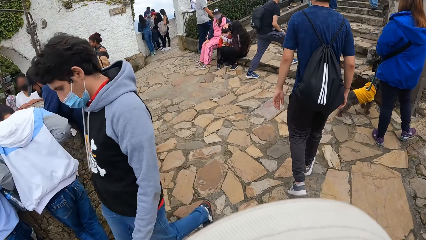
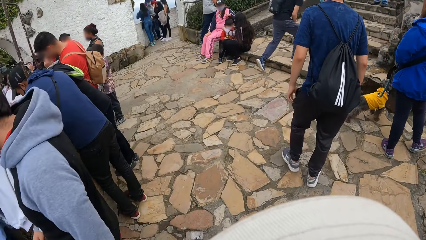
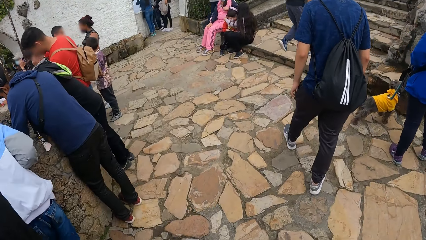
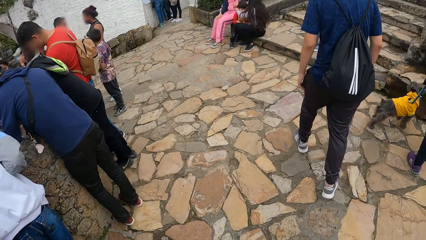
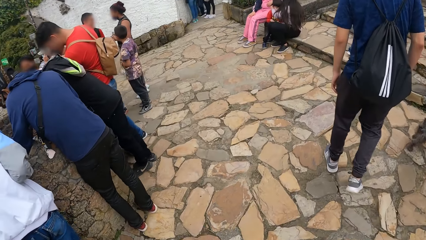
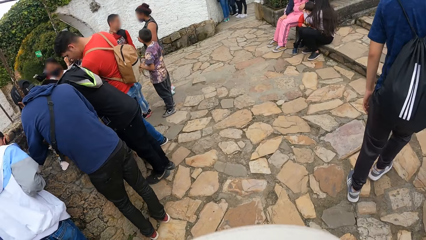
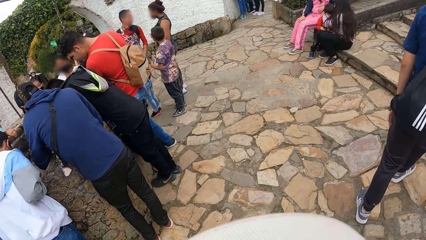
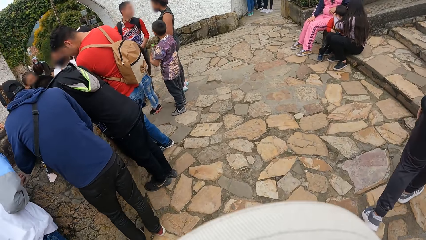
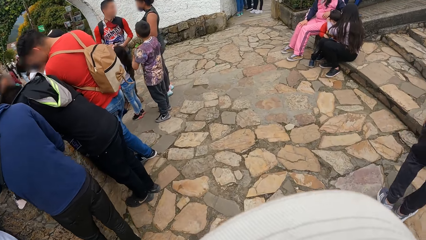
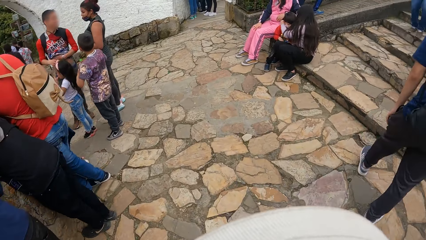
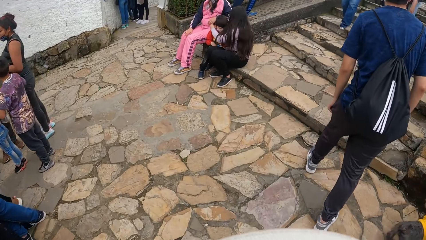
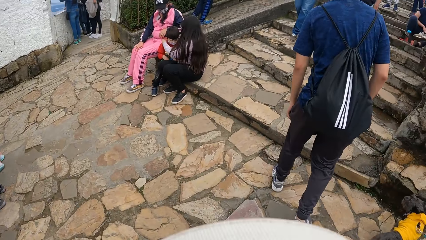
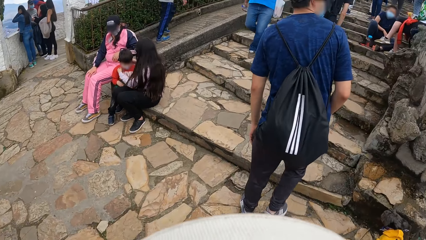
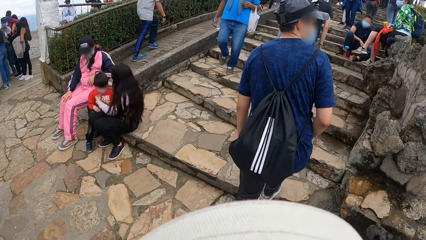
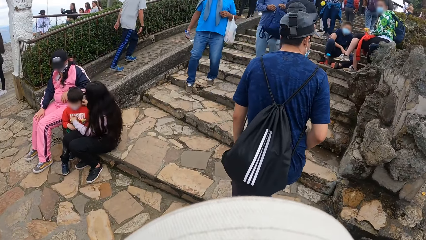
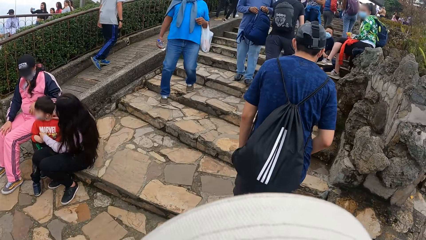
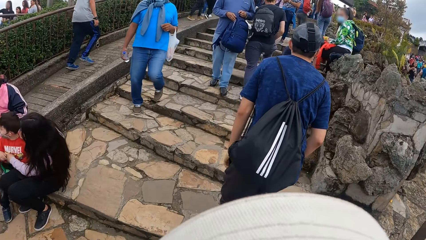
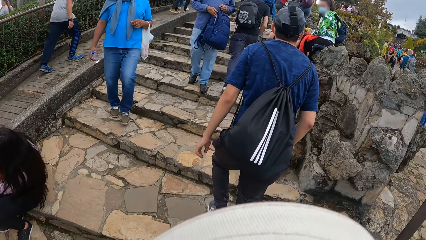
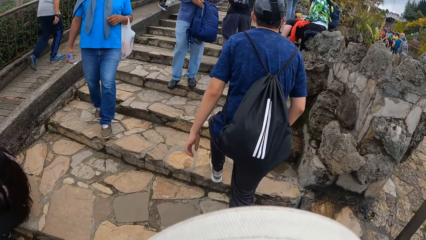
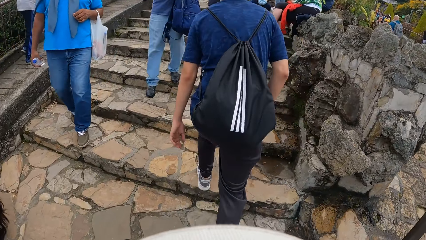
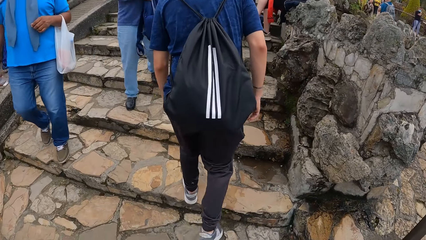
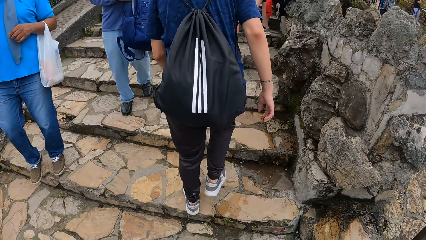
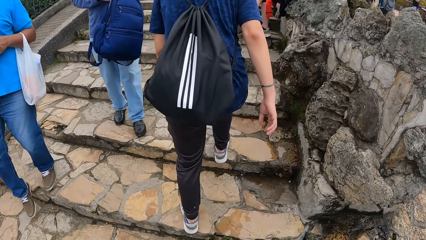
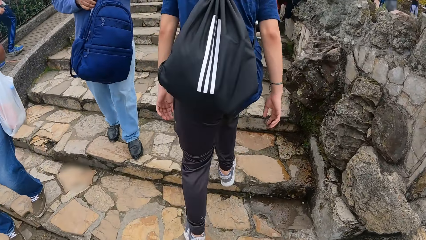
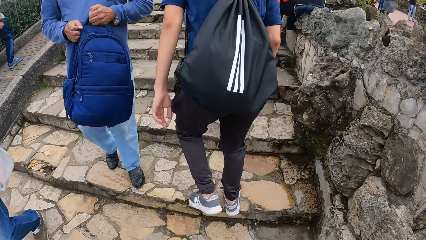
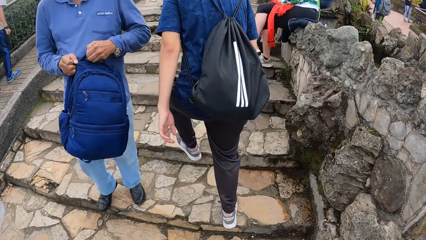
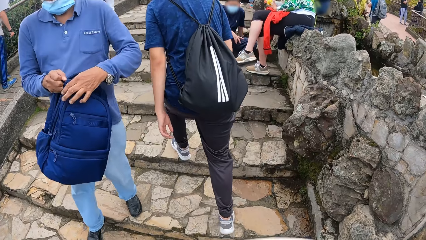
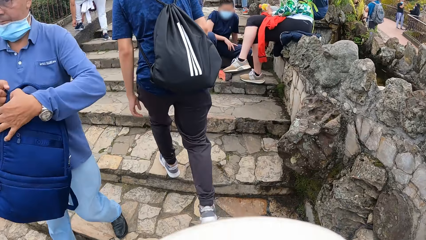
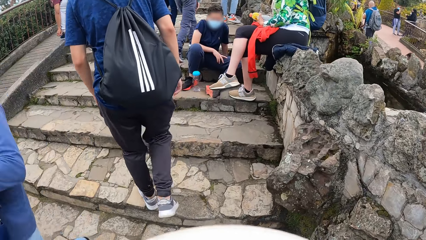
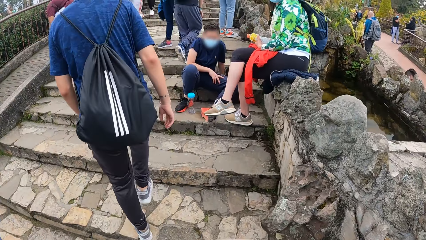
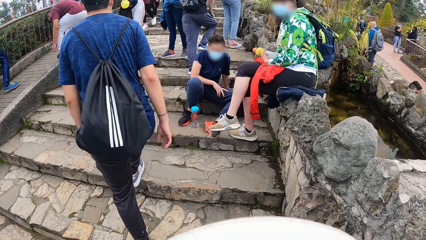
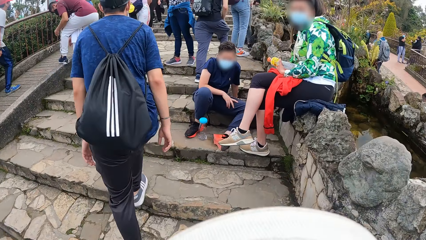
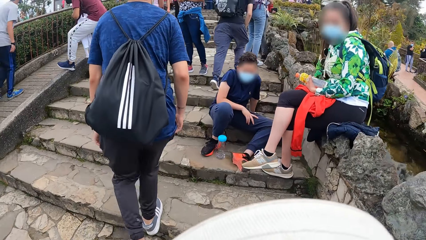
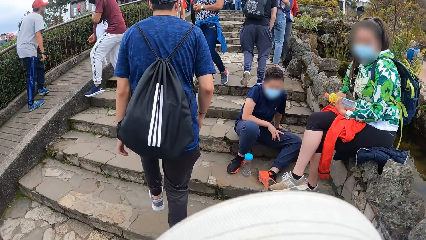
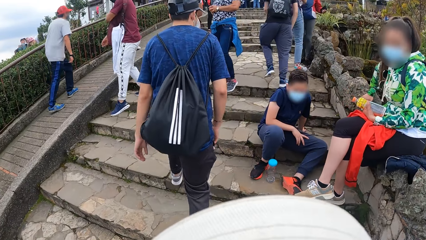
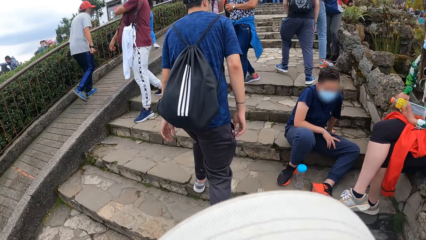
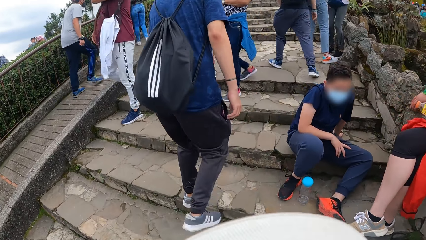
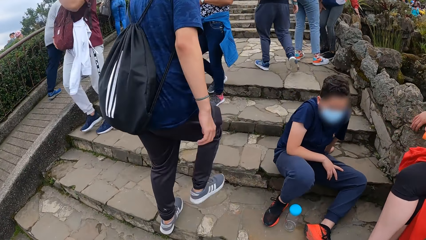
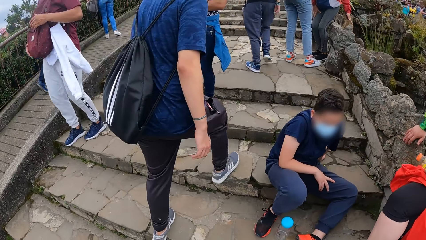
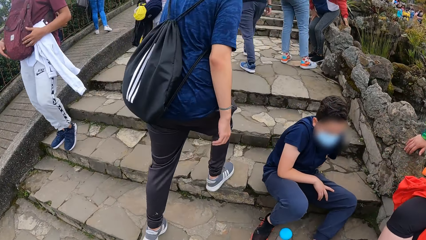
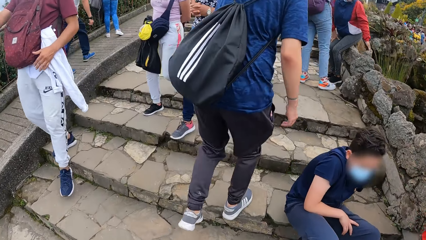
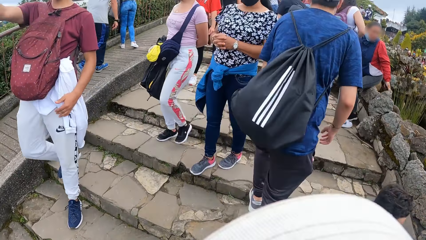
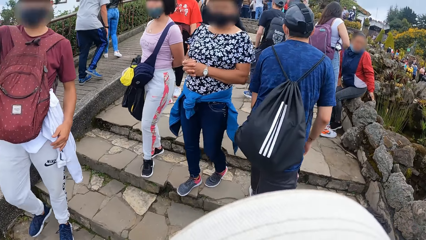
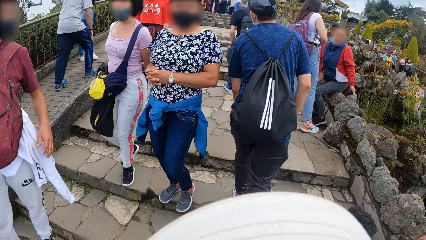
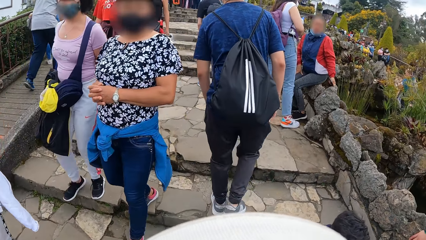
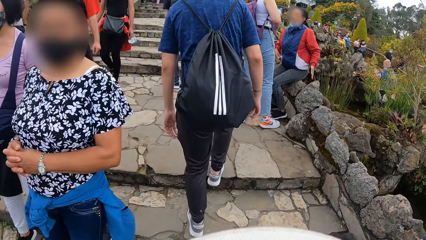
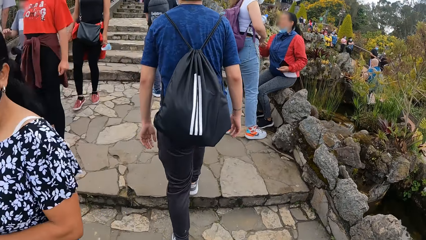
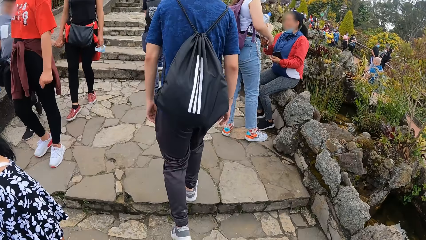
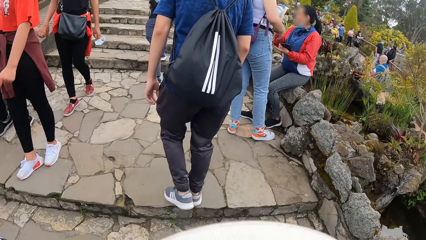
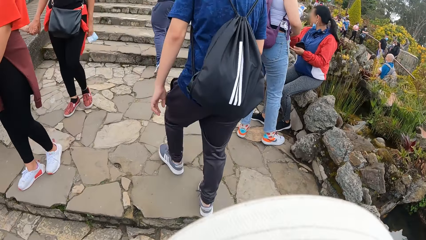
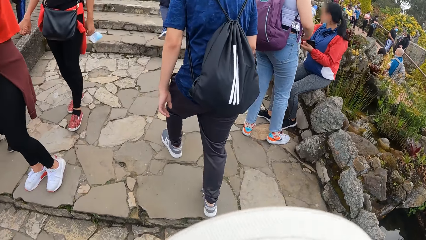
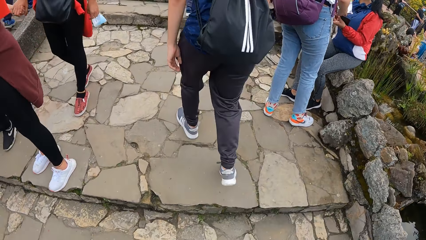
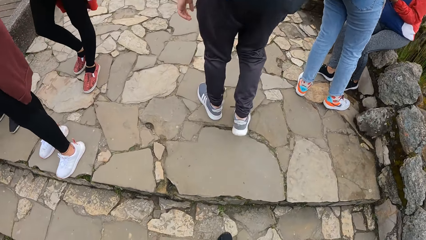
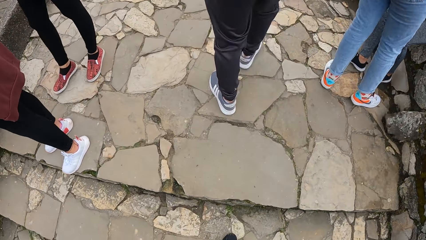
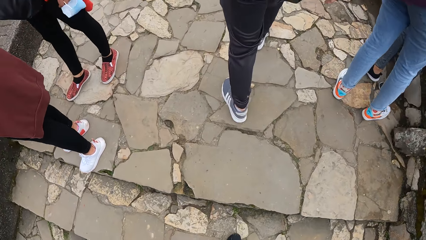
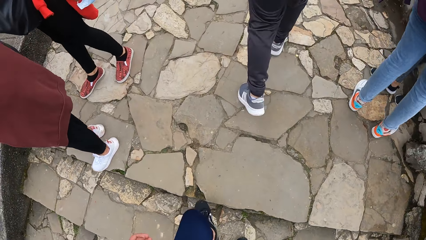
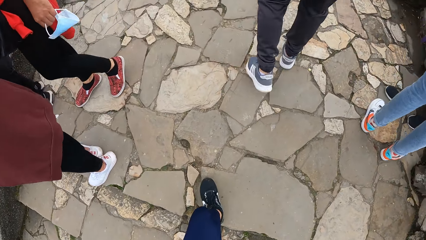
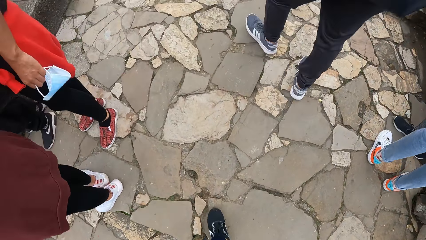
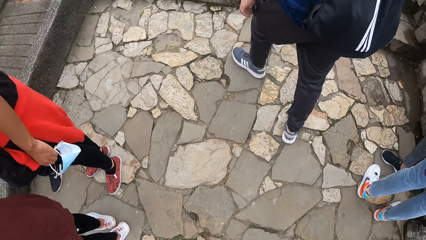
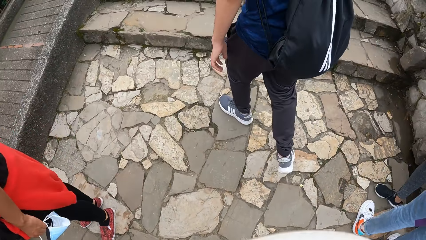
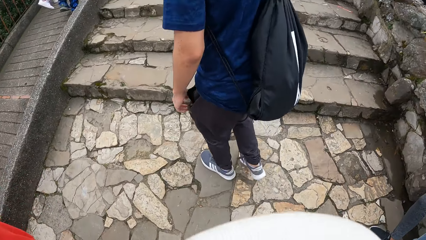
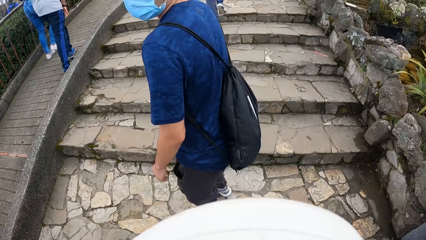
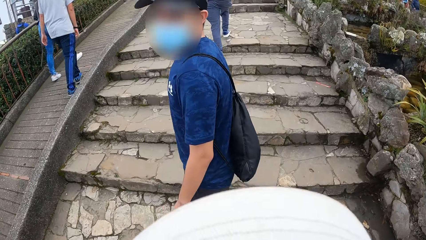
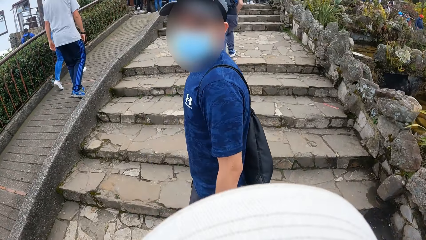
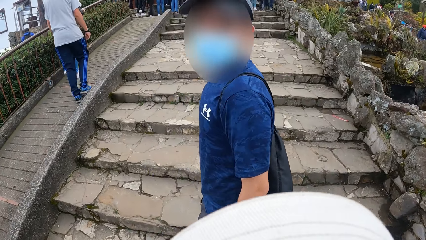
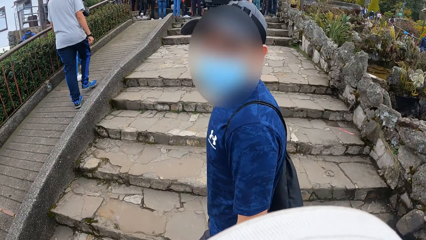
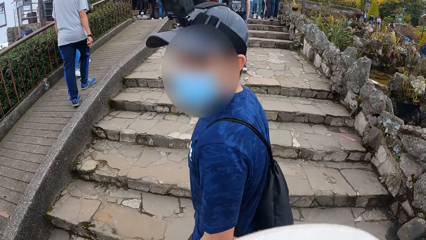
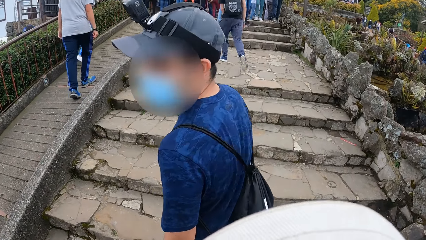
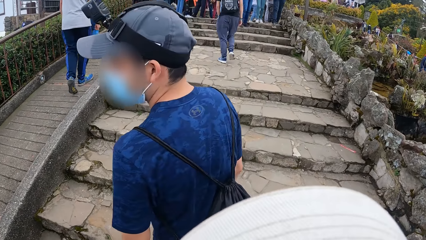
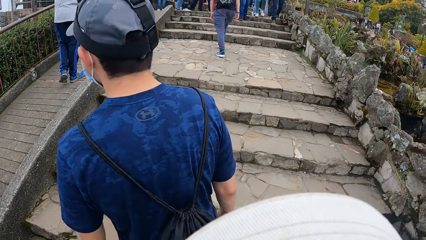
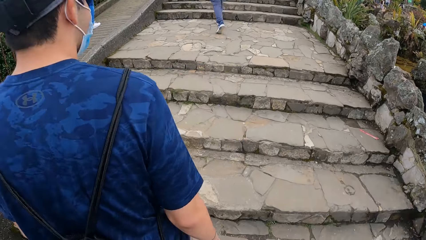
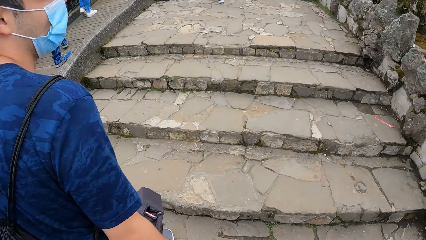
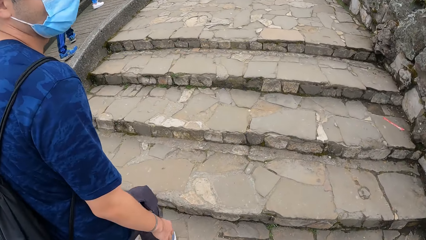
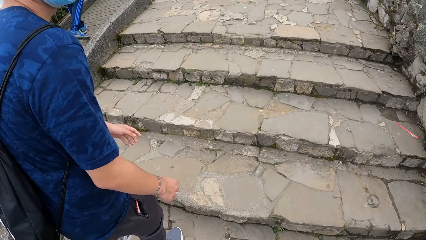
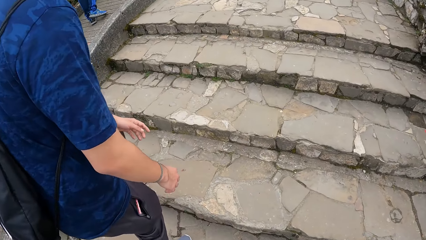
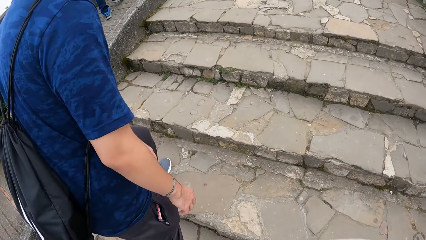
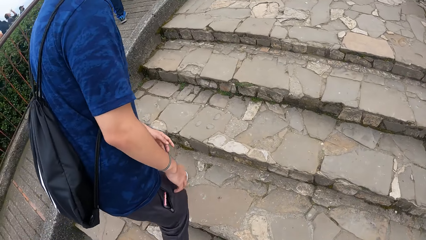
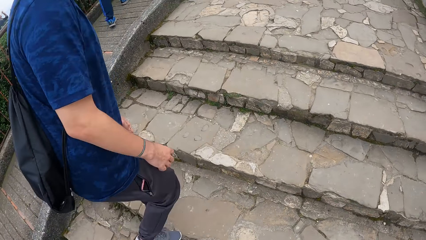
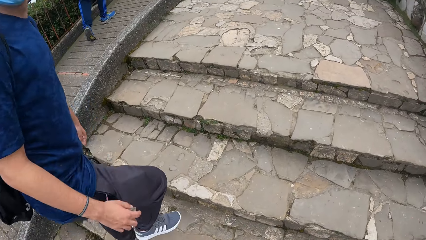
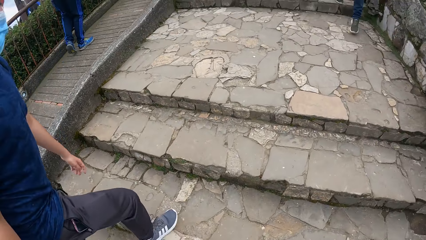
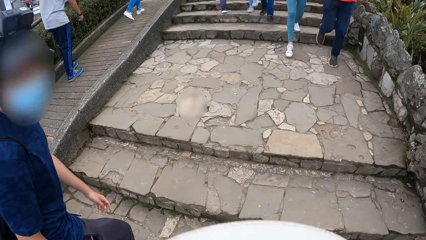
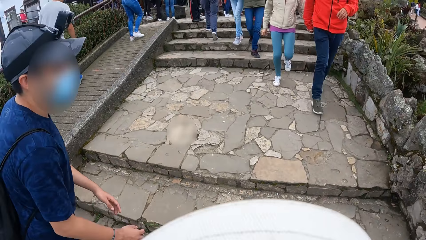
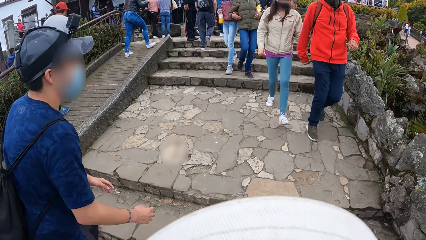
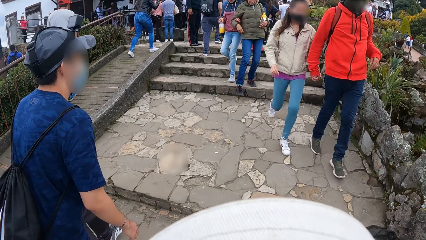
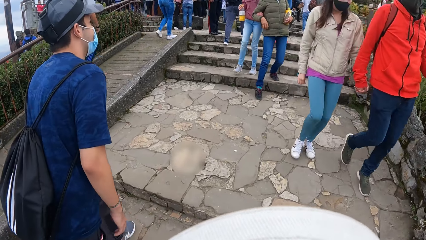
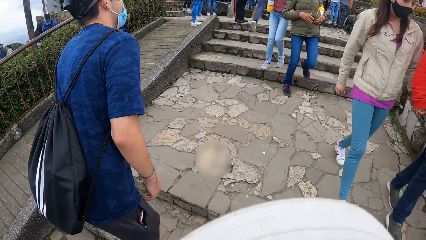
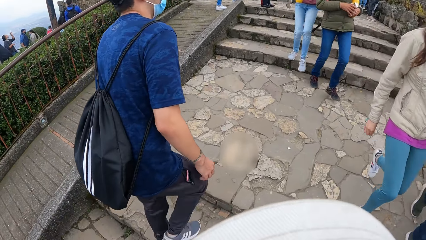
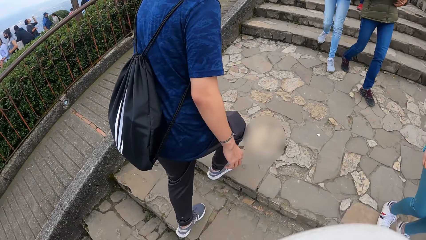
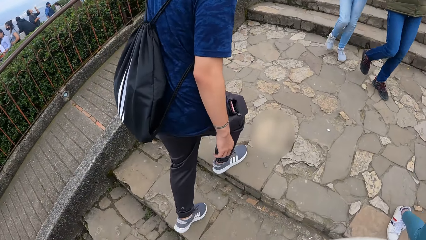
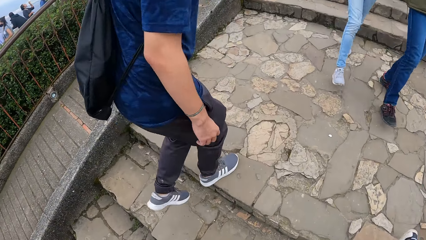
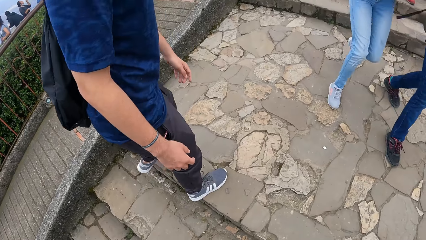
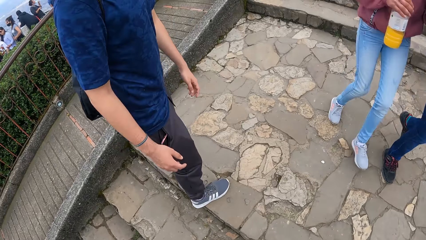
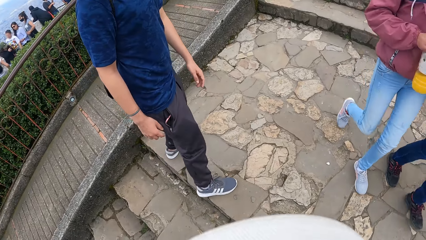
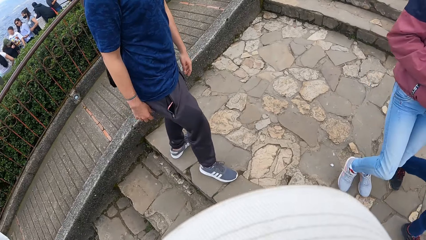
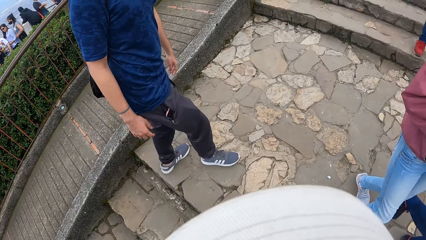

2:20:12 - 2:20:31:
A man walks up stairs. The camera wearer walks up the walkway stairs. The man interacts with the camera wearer on the walkway stairs.
